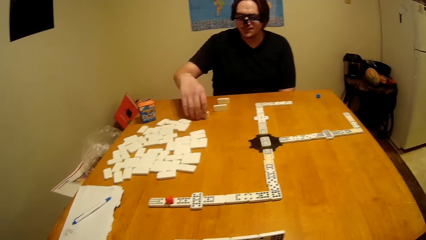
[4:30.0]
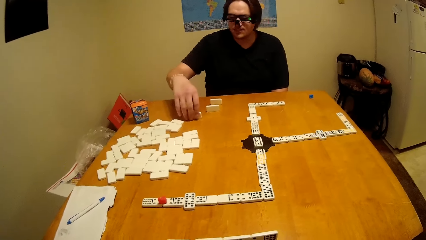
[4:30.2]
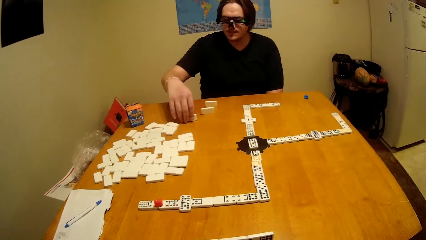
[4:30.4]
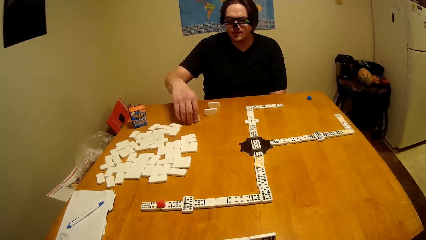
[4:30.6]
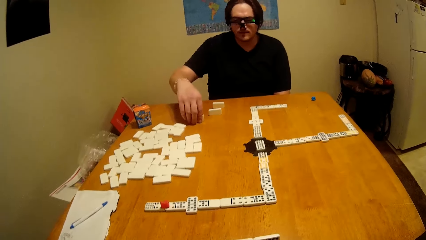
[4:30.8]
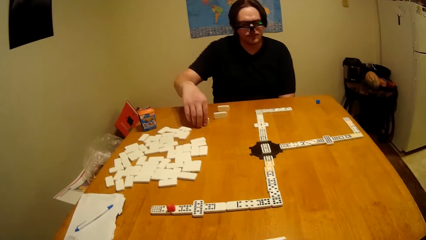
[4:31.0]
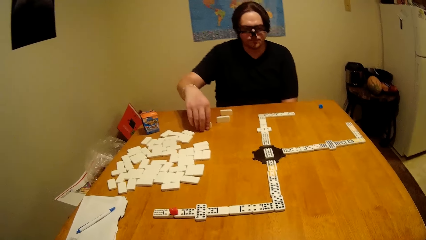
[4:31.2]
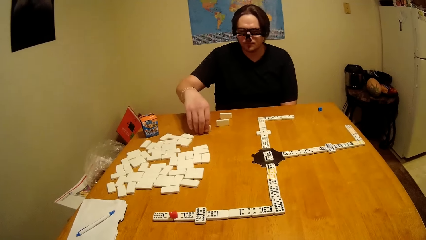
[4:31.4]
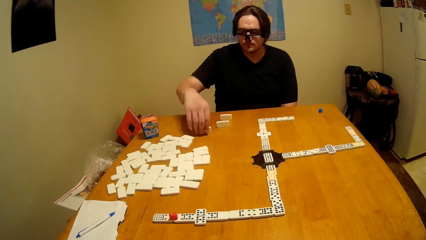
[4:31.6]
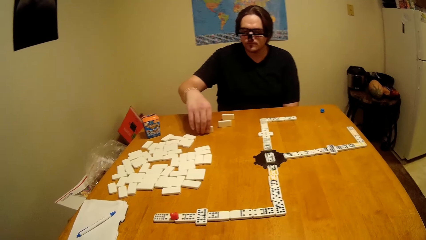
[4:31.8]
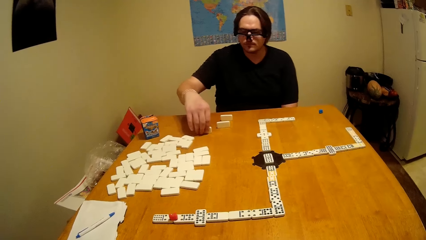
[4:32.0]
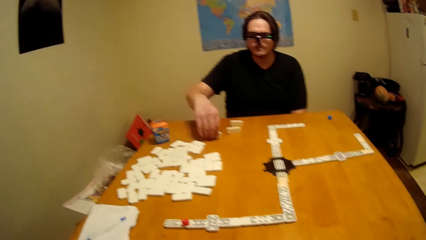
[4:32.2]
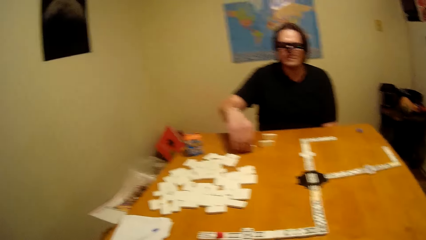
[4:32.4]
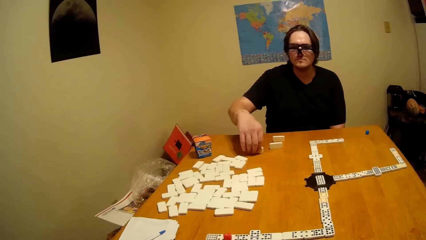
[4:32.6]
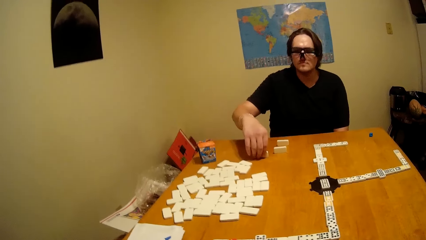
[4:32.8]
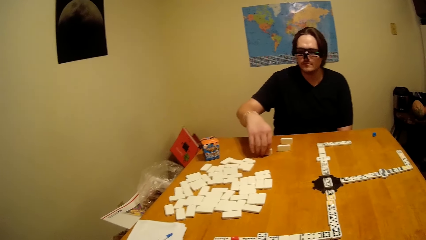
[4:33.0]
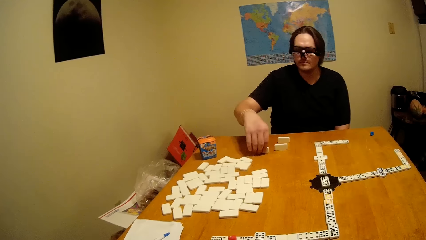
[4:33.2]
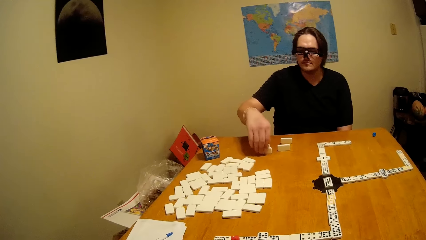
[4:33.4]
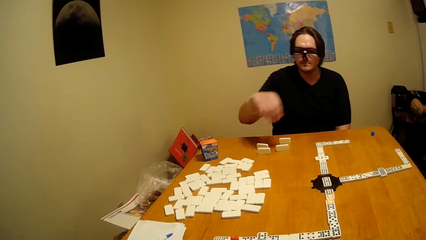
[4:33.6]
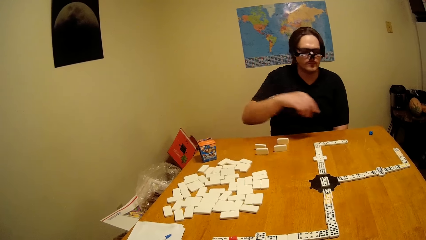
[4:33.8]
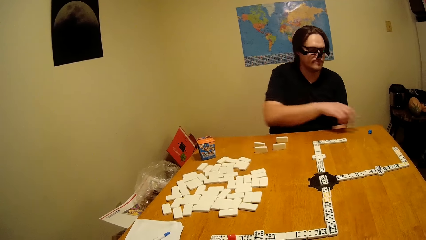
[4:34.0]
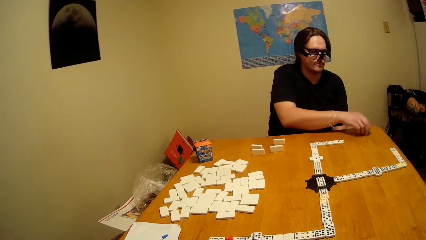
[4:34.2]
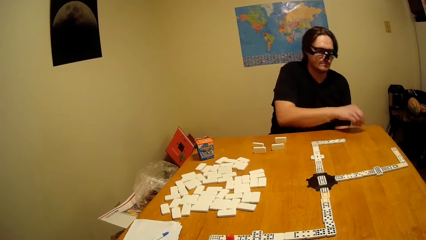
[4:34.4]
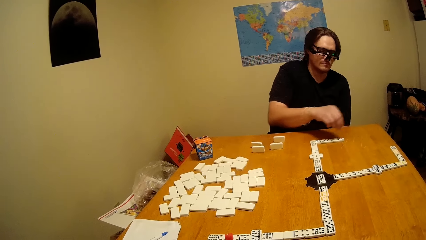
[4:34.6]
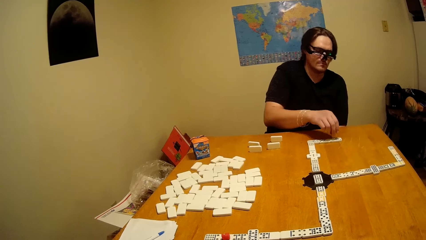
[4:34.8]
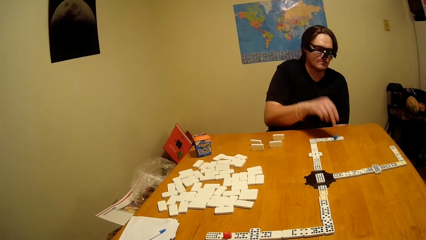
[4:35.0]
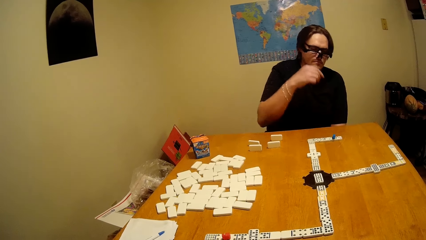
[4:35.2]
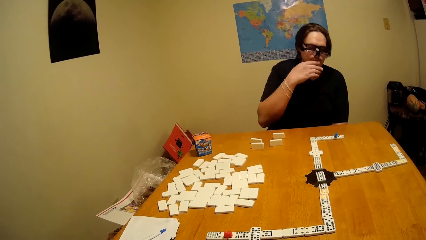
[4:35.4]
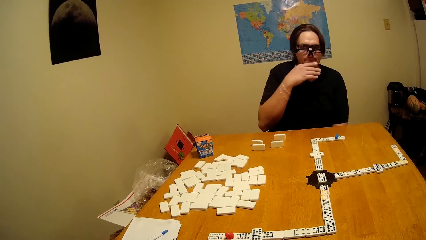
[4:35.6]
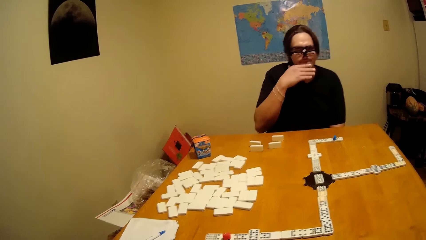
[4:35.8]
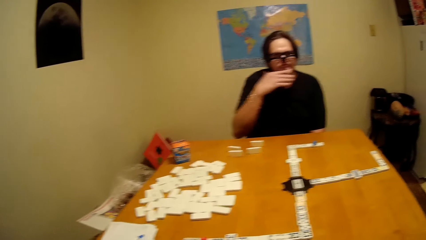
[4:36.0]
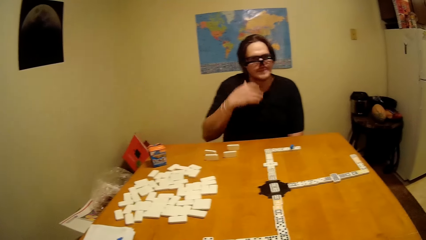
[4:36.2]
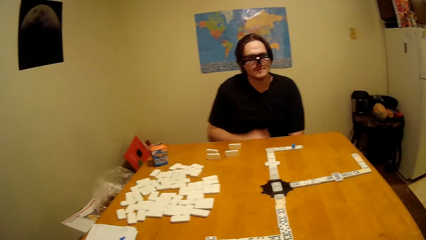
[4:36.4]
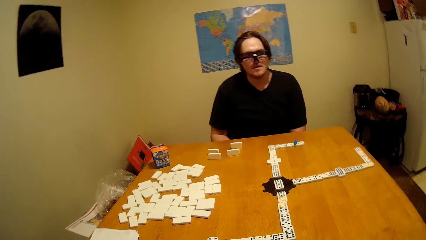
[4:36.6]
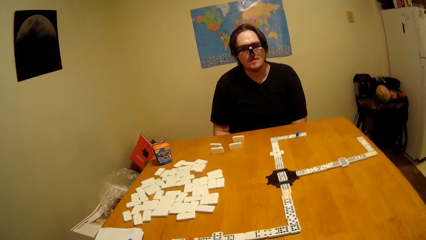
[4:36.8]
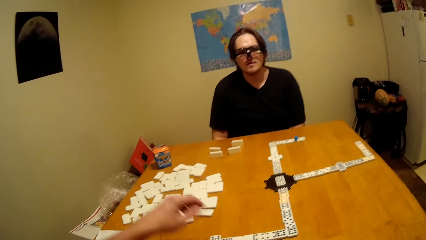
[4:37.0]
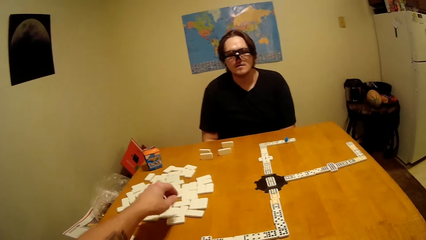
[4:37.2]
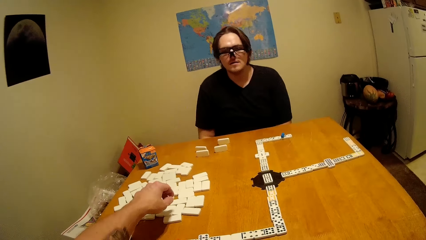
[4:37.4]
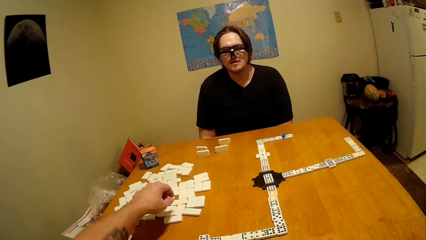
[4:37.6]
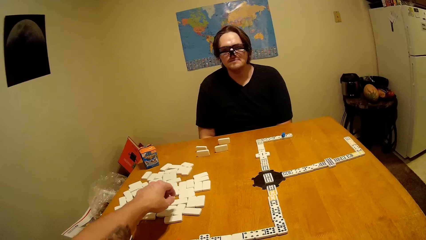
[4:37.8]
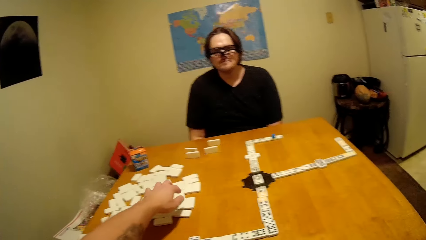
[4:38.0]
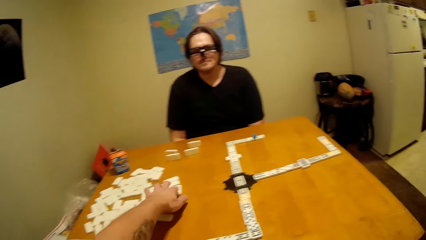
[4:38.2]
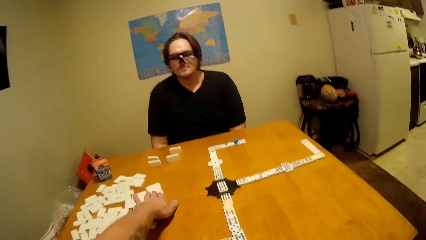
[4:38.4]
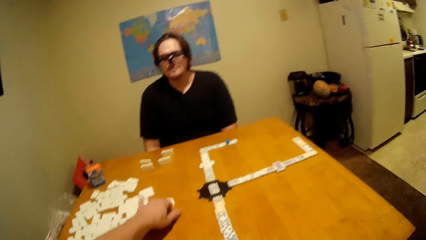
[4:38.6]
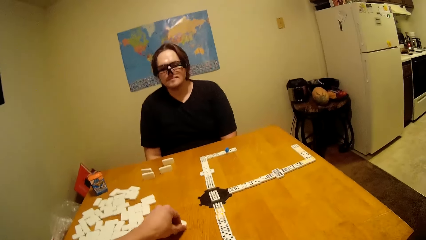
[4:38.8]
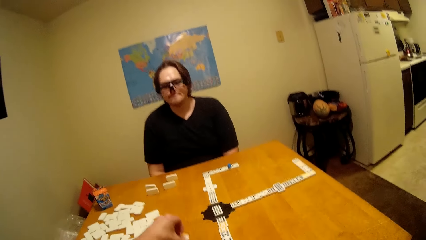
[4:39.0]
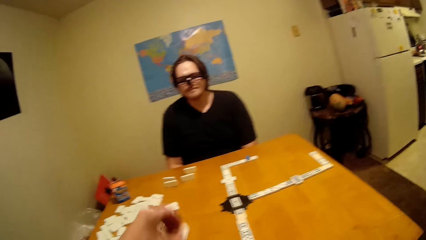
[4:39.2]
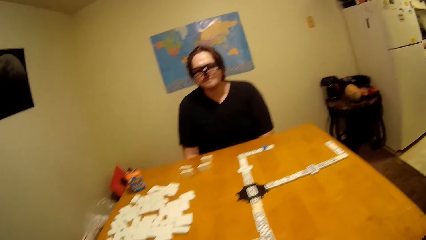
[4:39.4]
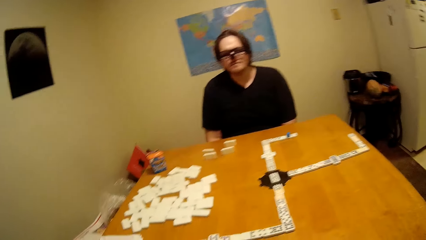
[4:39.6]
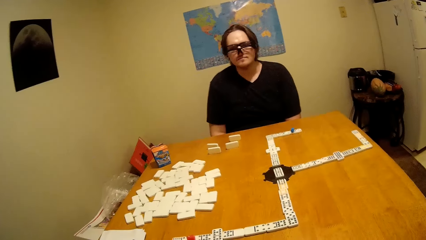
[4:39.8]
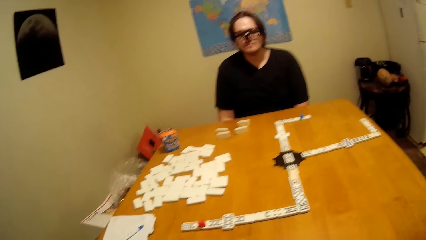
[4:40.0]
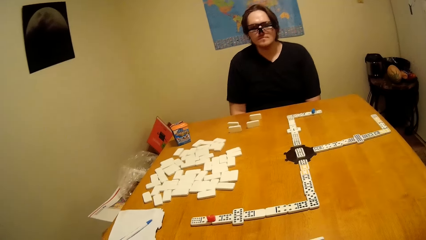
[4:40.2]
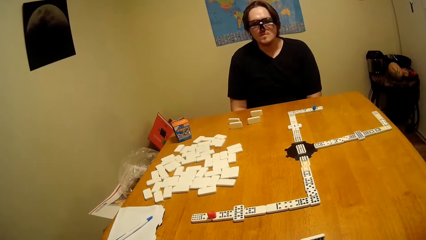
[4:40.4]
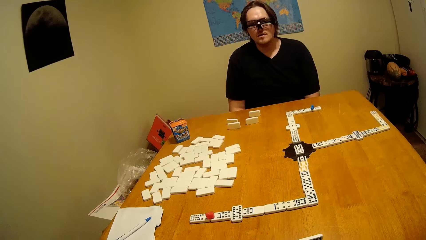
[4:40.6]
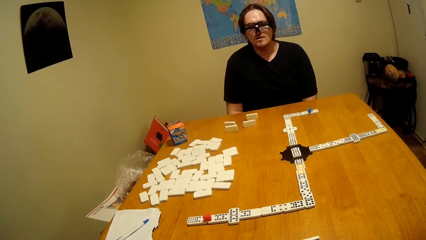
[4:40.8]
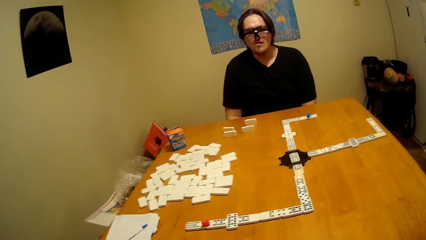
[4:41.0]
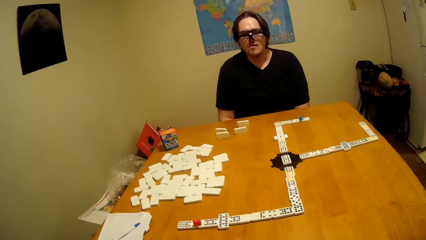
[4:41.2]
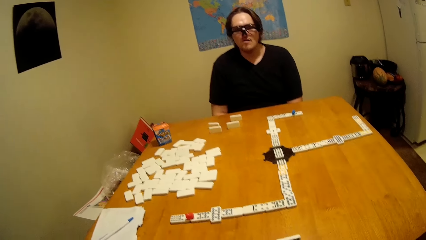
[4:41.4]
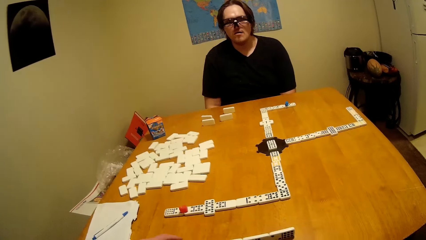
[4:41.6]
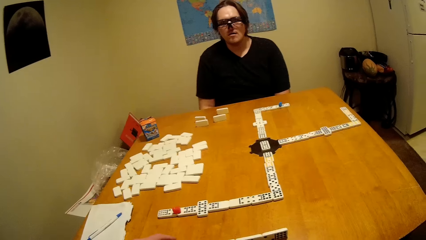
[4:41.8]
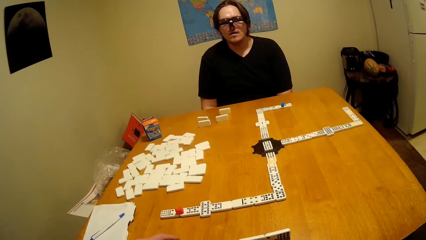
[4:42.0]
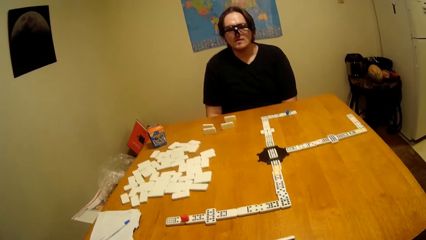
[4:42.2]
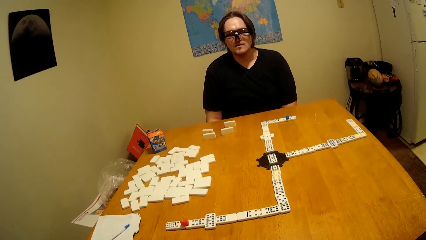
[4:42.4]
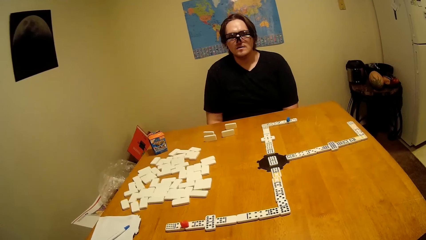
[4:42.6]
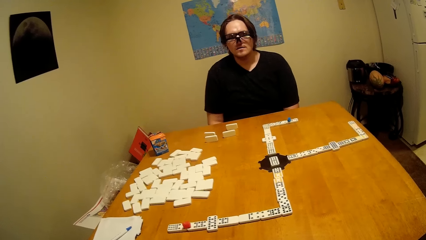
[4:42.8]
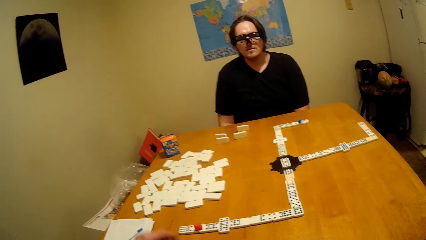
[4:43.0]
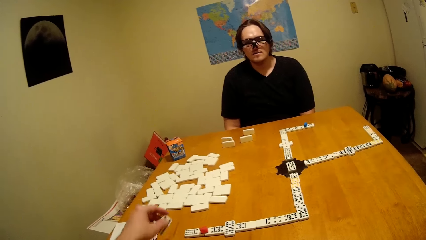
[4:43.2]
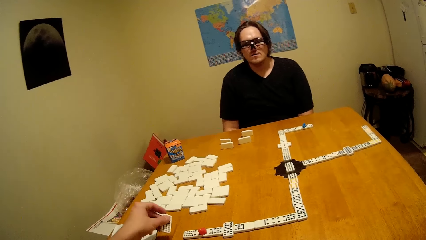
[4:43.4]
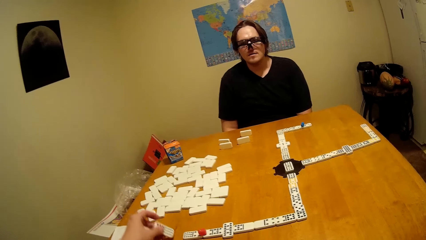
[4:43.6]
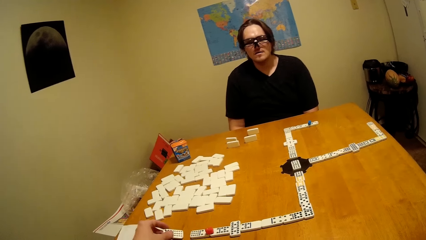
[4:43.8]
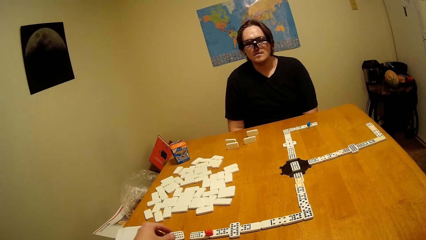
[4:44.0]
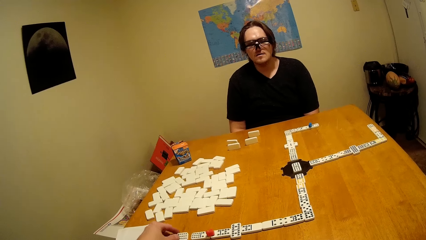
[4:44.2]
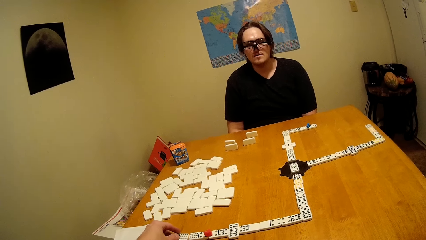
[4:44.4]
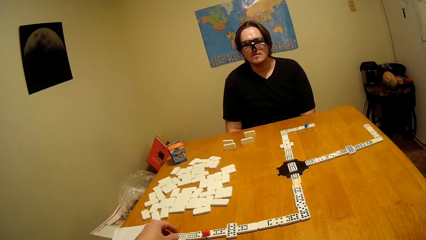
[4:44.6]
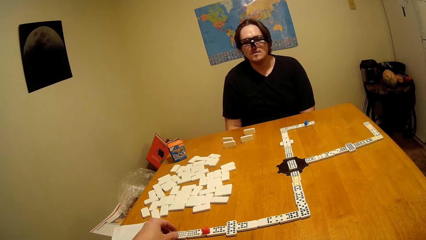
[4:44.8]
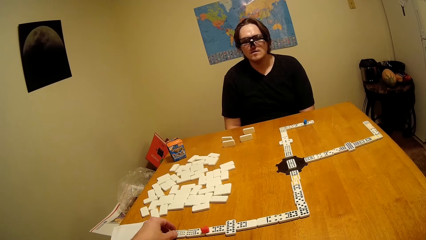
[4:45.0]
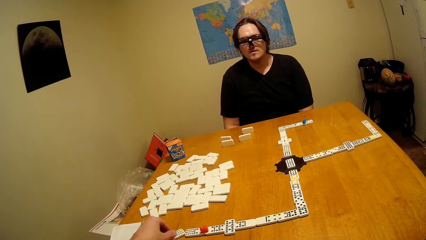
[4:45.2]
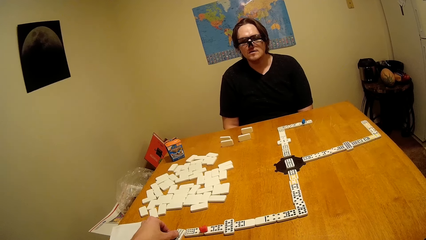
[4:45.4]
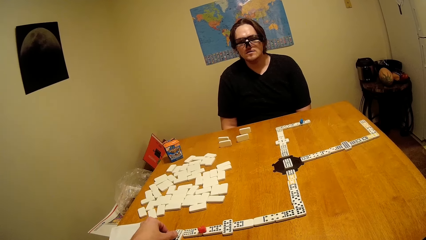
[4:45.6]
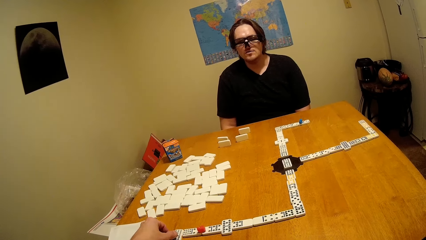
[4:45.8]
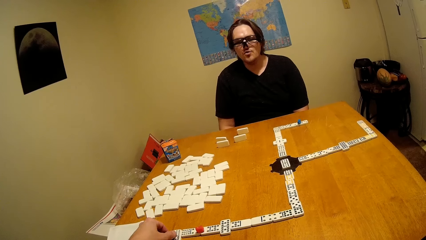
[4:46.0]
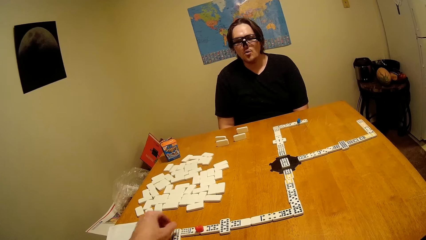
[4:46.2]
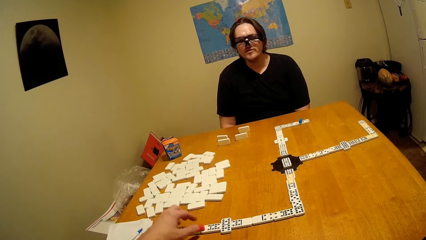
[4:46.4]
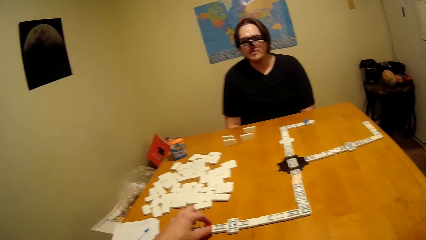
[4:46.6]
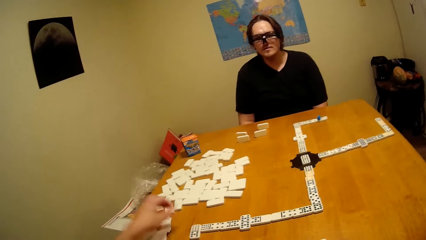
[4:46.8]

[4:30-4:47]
A man puts the dominoes piece down. He rubs his cheek and touches the face. The camera wearer arranges the domino. They take the dominoes and put the dominoes piece down.
